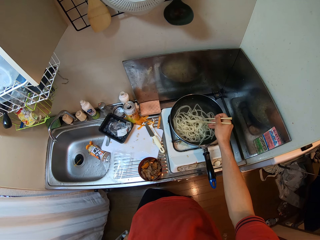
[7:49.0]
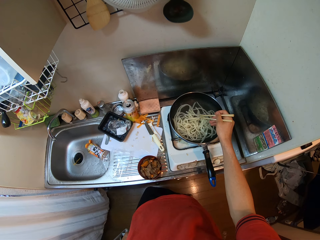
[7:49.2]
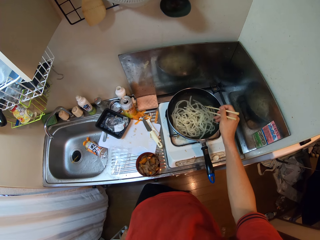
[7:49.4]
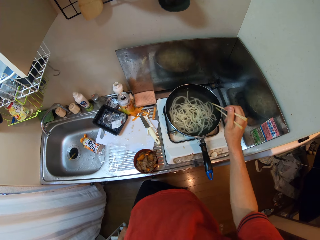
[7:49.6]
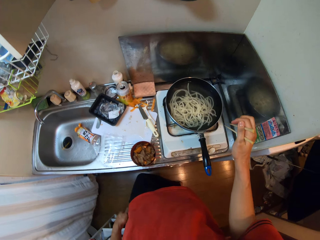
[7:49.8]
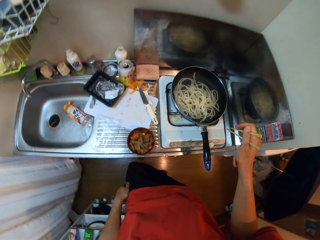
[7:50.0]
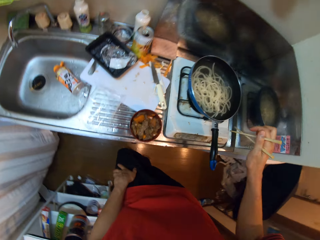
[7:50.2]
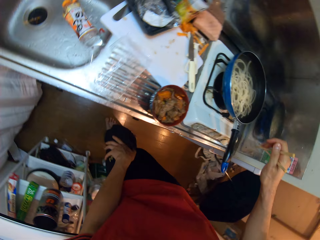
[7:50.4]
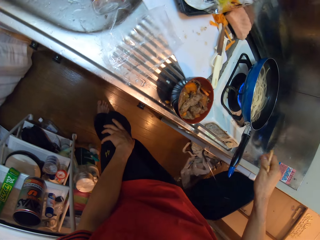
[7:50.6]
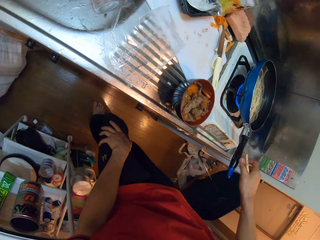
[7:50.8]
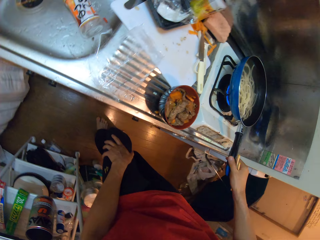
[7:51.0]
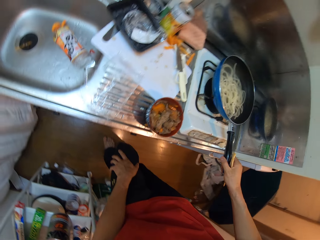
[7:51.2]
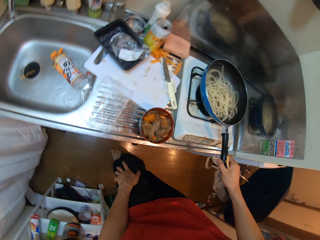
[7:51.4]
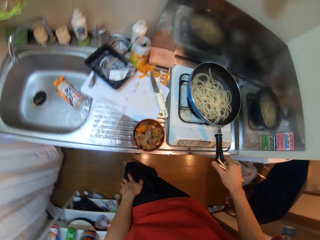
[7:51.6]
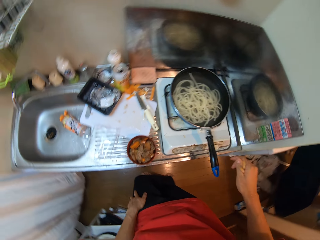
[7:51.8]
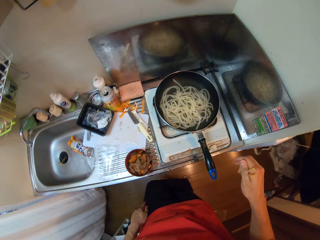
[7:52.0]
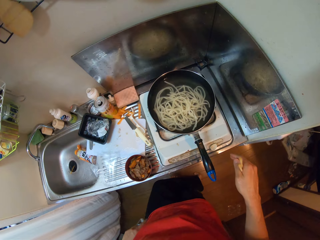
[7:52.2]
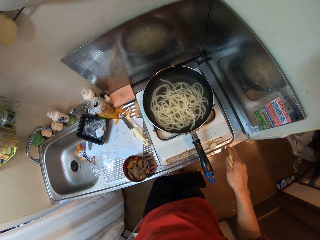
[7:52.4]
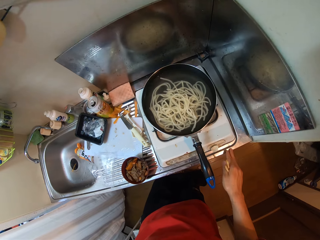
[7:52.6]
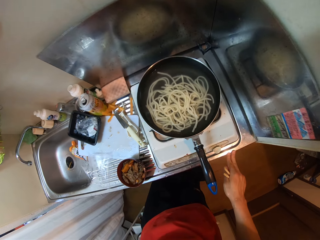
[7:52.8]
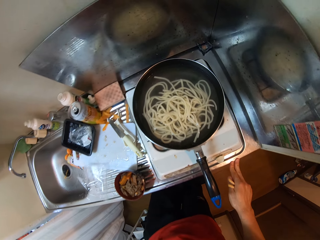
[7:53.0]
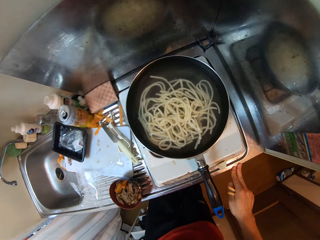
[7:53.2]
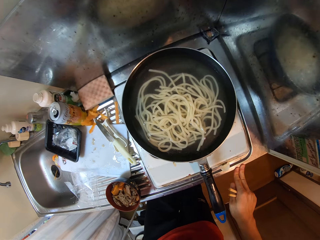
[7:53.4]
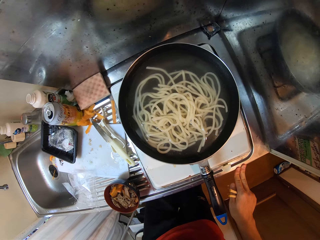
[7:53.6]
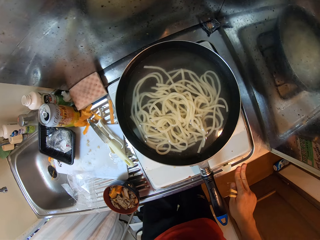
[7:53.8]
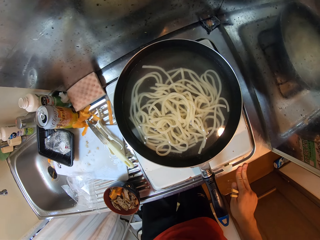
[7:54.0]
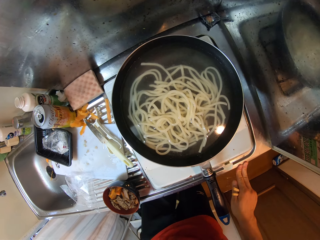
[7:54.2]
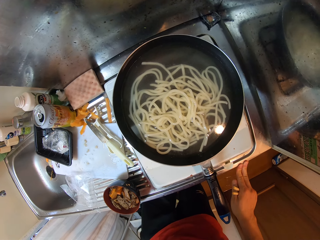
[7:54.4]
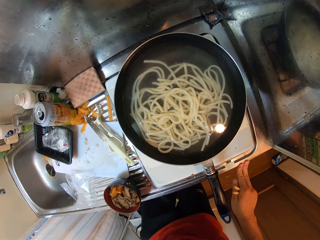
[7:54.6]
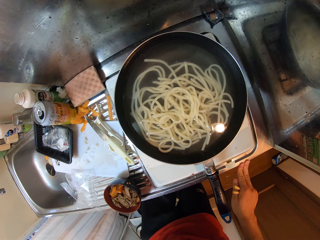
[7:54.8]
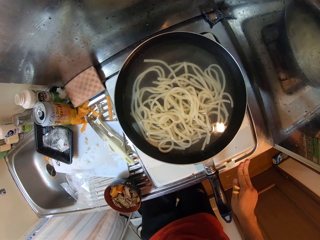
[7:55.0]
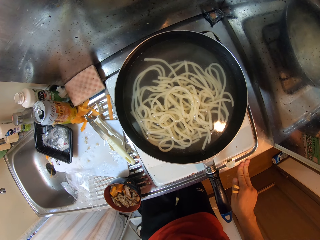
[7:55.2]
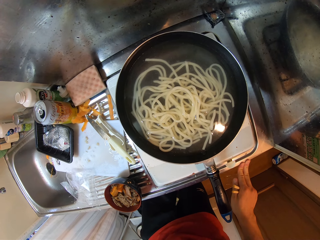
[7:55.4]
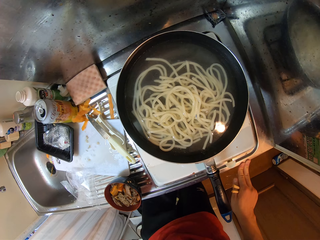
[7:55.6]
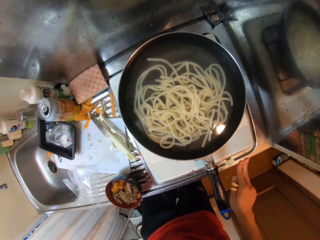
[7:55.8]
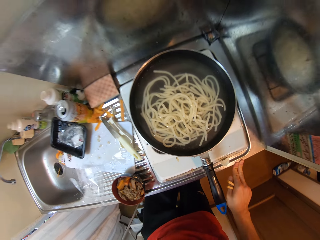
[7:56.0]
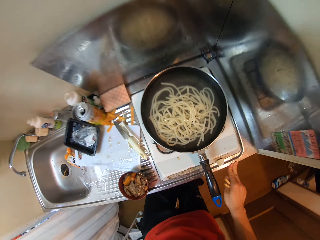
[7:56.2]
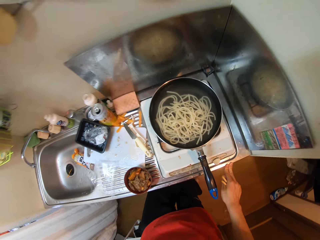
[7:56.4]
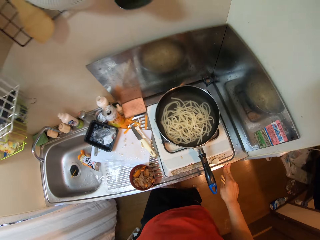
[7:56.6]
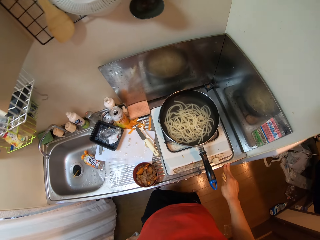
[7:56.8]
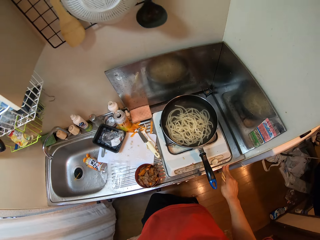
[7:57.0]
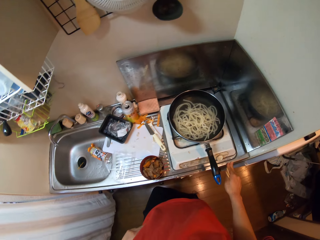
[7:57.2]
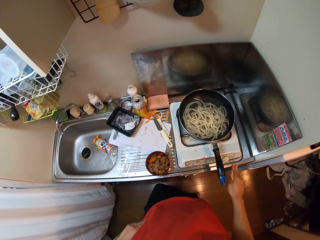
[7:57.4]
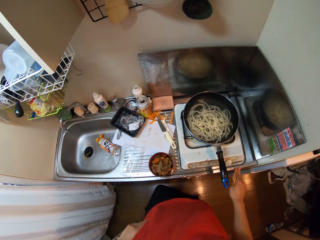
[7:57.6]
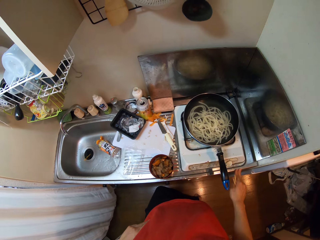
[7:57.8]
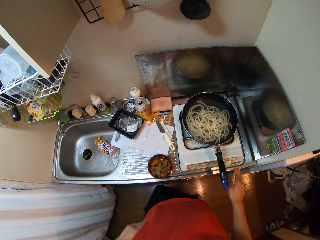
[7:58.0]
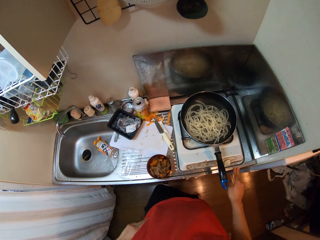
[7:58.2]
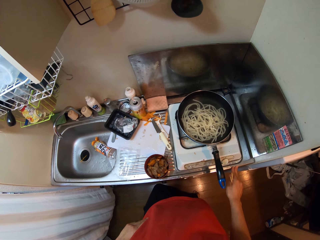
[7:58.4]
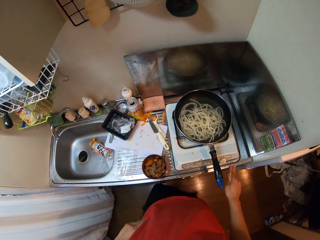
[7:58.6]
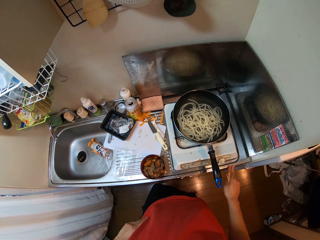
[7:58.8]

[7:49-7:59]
The camera wearer touches the pan. She holds the handle of the frypan on the gas cooker with her right hand. She touches the cooker. She looks at the pasta.

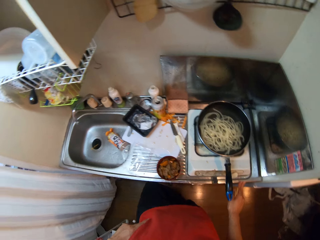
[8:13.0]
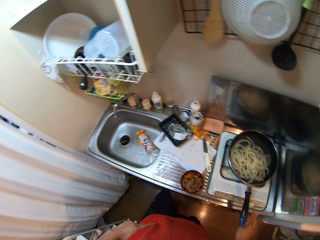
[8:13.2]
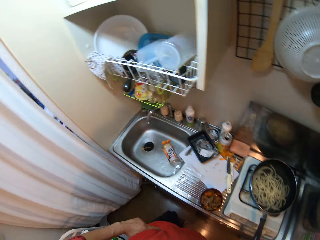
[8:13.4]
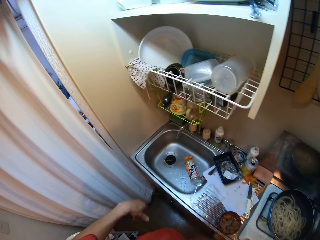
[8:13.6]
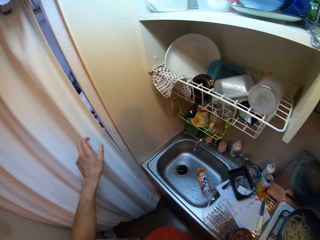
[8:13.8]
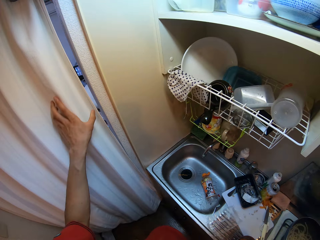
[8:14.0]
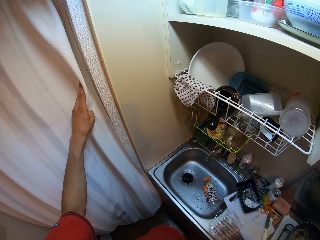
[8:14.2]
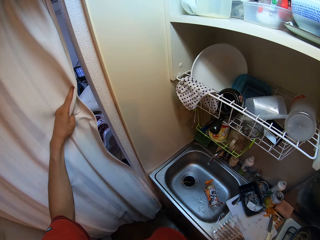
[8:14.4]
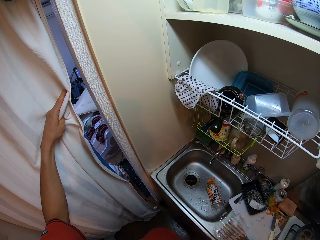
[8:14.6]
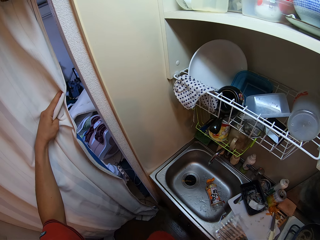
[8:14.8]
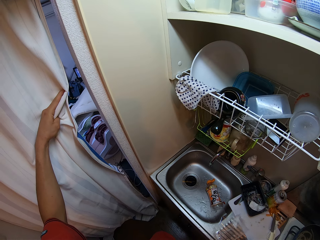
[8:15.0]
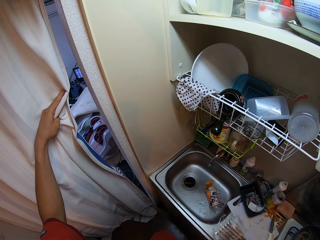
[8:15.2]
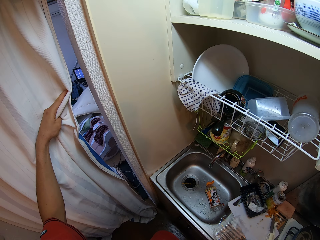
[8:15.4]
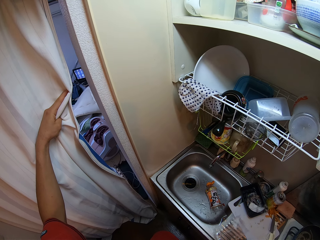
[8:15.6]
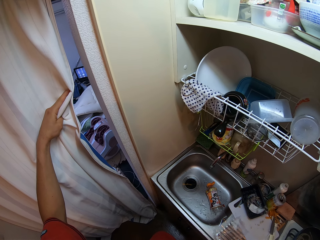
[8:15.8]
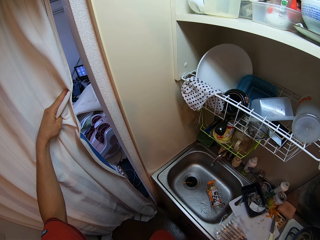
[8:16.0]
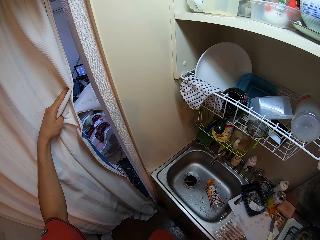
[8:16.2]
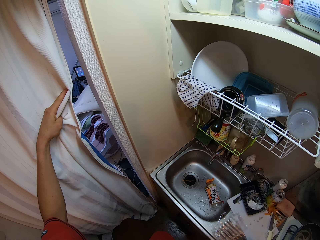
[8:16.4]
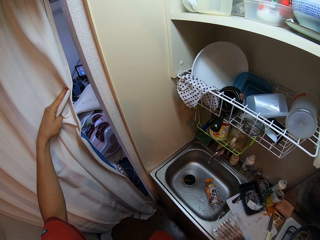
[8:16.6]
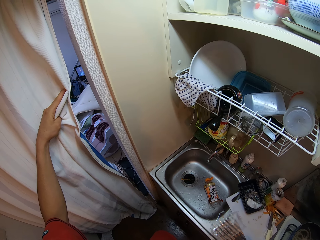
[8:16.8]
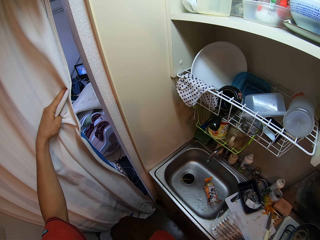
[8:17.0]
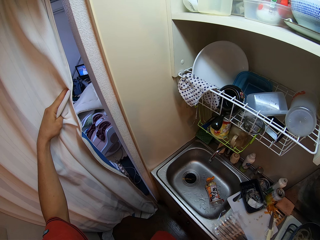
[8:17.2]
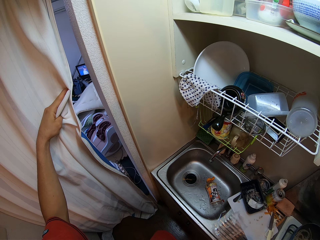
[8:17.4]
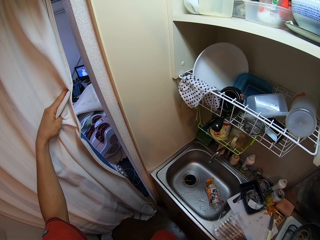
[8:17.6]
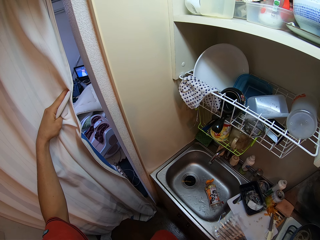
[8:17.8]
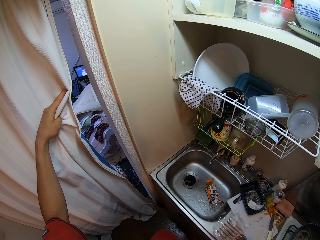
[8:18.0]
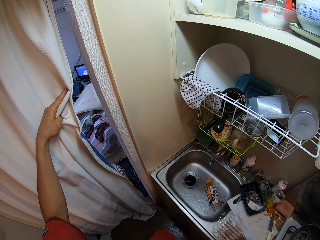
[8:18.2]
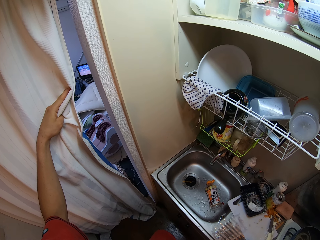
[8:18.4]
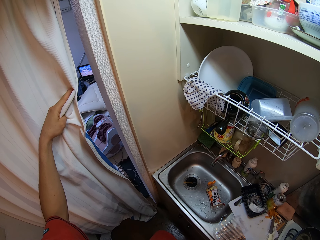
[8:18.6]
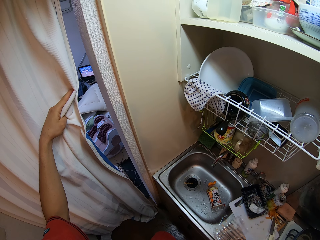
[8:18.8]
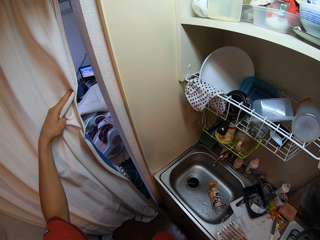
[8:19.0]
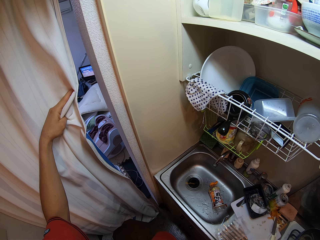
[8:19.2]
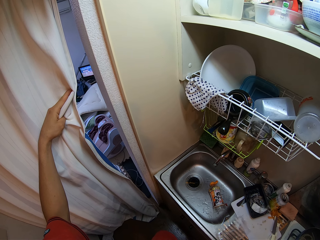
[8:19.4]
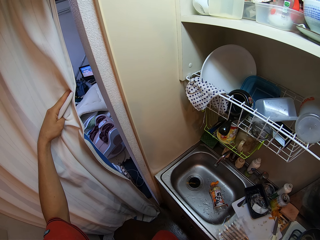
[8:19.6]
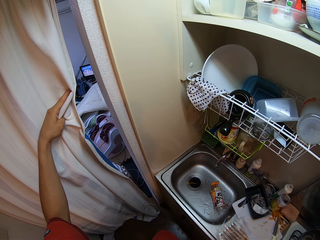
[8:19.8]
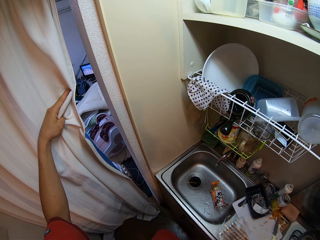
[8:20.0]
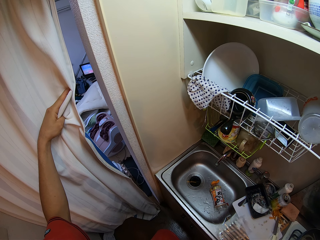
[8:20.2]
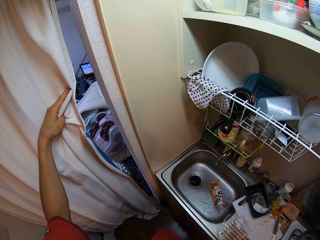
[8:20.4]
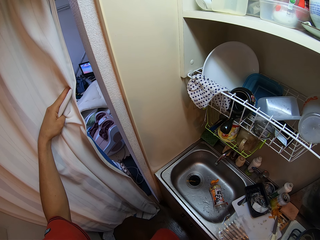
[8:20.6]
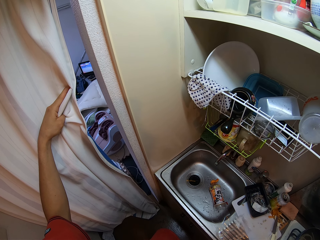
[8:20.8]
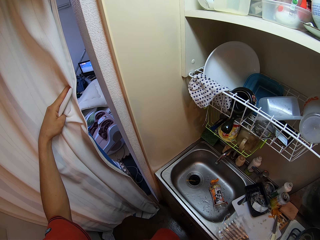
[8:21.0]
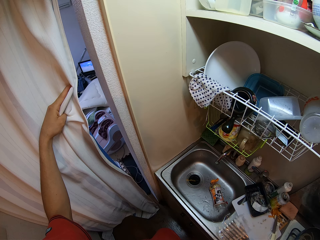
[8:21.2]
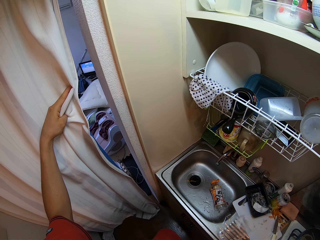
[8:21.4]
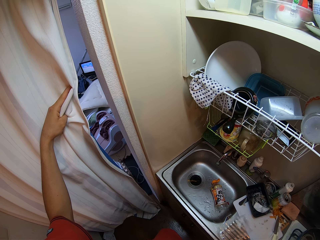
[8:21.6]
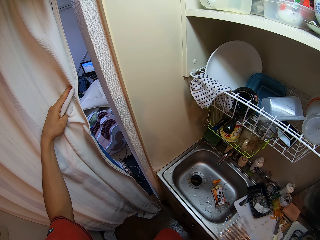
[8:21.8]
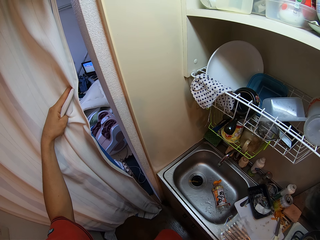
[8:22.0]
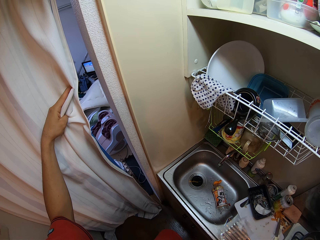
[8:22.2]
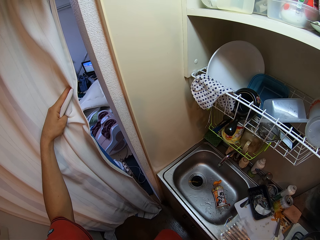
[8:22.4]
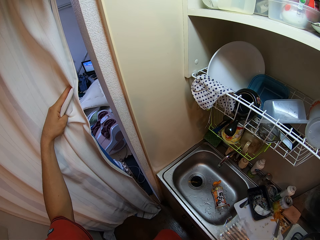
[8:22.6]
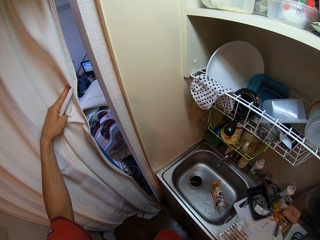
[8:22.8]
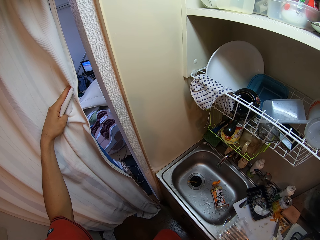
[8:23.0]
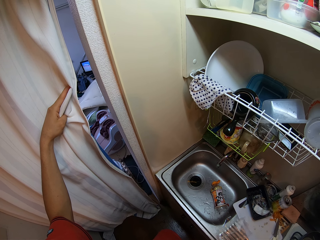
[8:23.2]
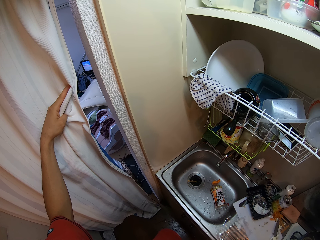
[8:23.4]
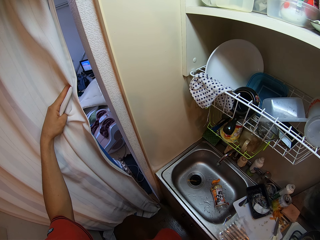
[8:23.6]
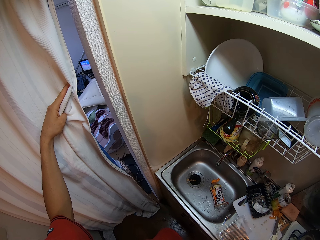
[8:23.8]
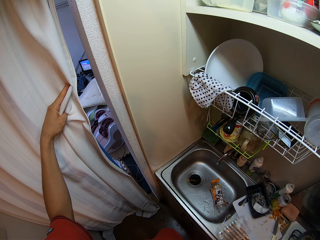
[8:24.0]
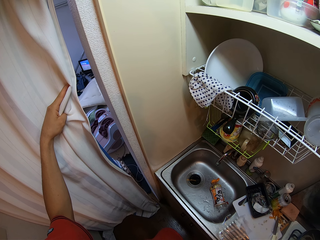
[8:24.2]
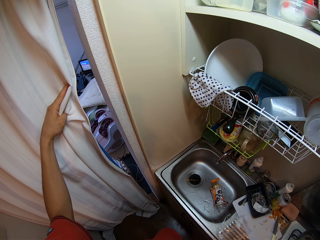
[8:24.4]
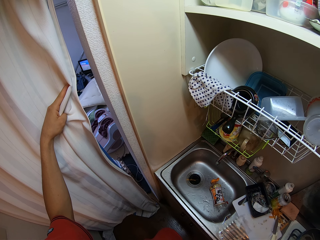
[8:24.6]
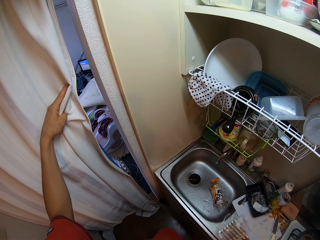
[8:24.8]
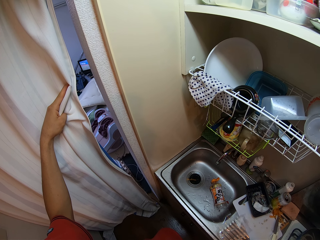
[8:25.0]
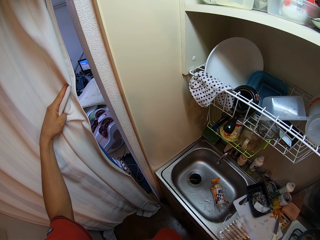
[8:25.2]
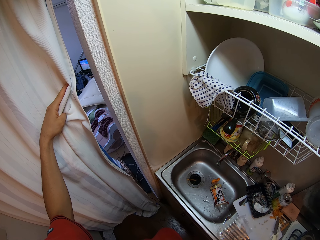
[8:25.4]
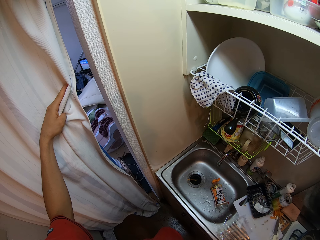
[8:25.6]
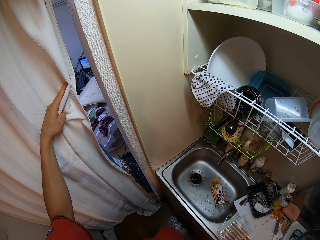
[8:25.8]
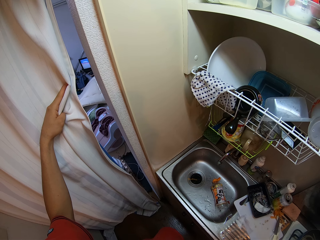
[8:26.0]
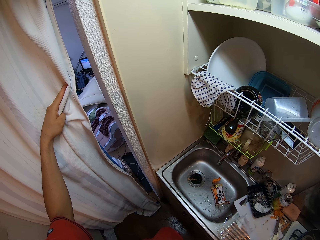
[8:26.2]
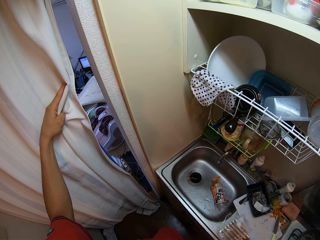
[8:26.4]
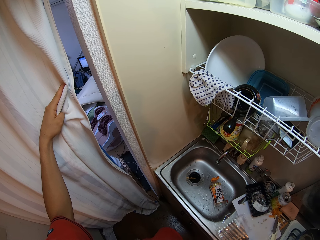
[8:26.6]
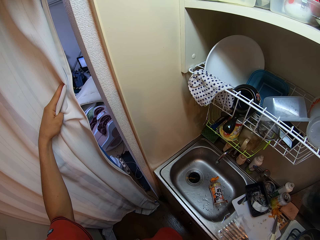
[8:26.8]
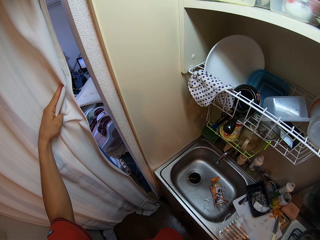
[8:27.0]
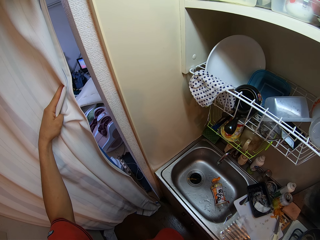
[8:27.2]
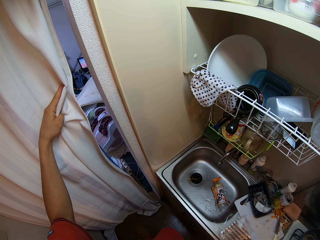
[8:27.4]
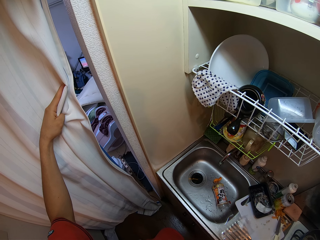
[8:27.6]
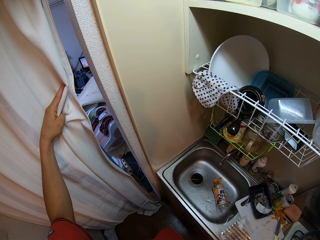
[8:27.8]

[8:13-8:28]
The camera wearer holds the curtain in the kitchen. They look through the curtain.
